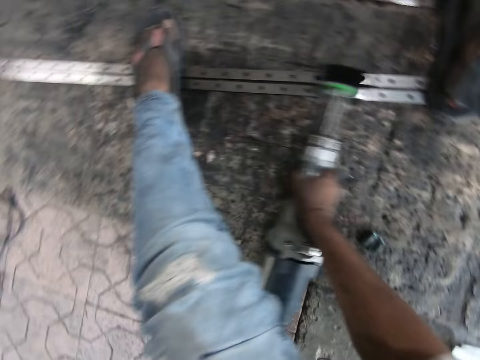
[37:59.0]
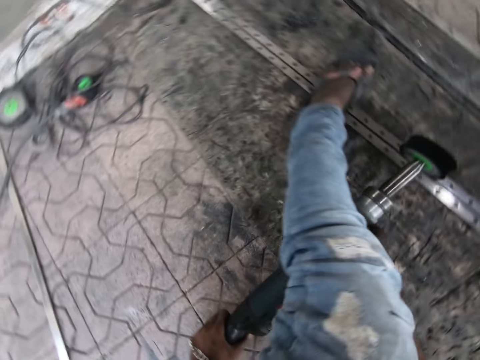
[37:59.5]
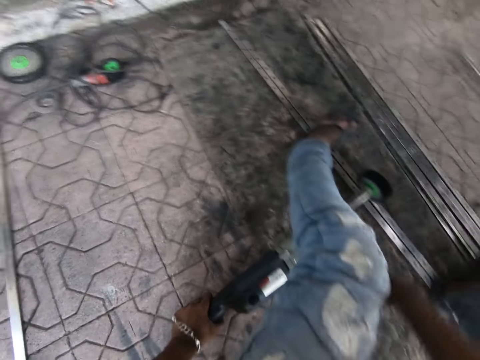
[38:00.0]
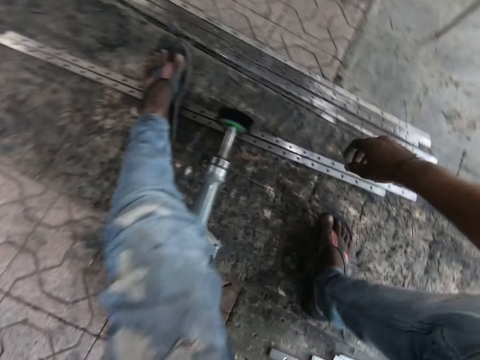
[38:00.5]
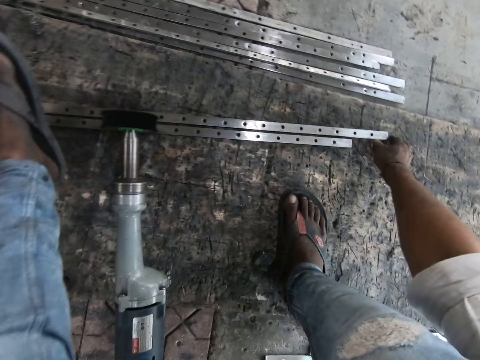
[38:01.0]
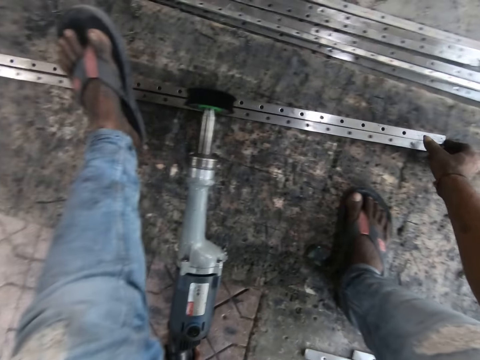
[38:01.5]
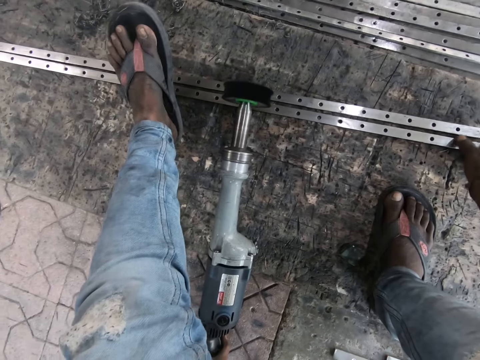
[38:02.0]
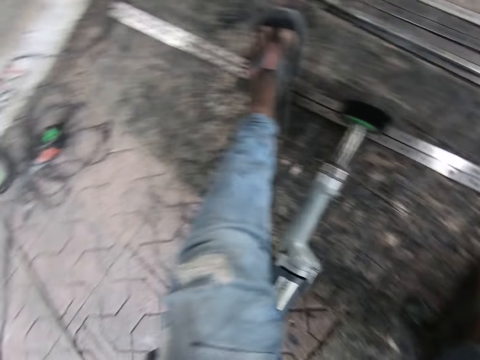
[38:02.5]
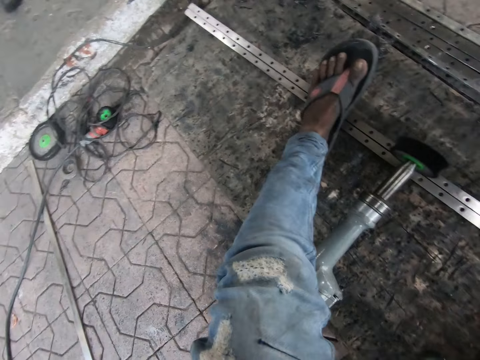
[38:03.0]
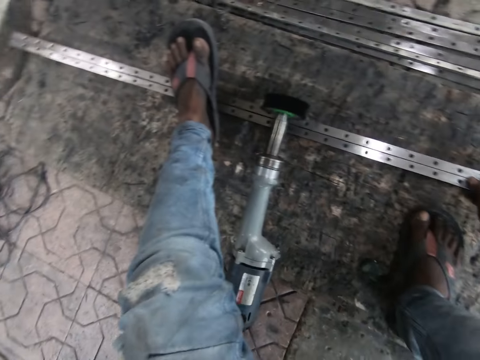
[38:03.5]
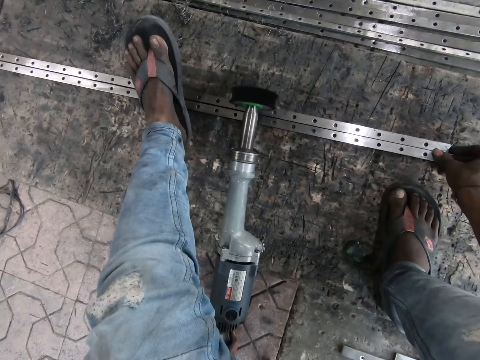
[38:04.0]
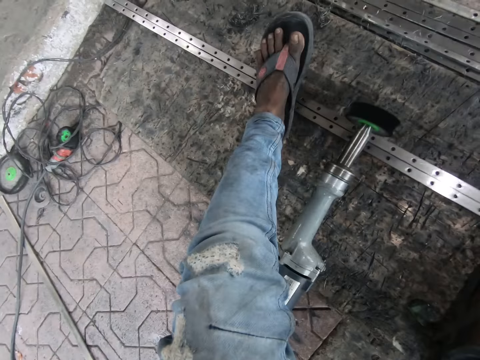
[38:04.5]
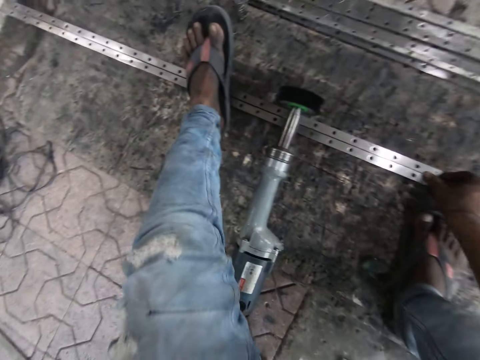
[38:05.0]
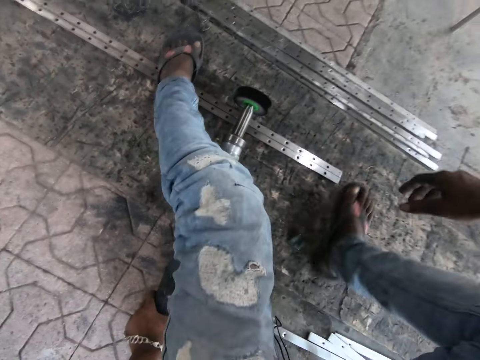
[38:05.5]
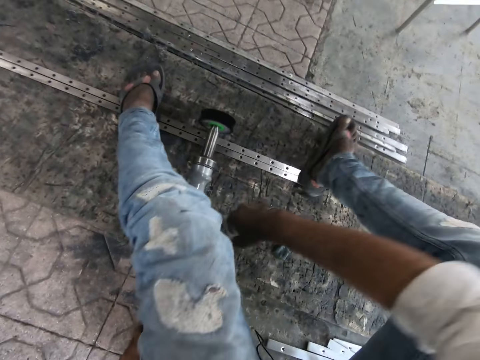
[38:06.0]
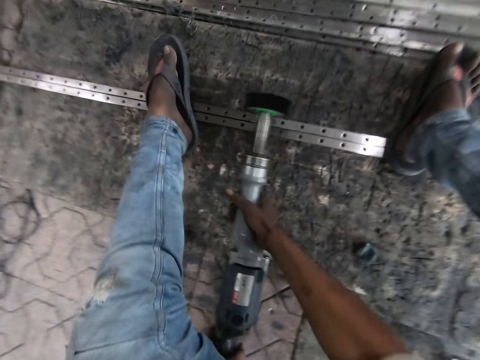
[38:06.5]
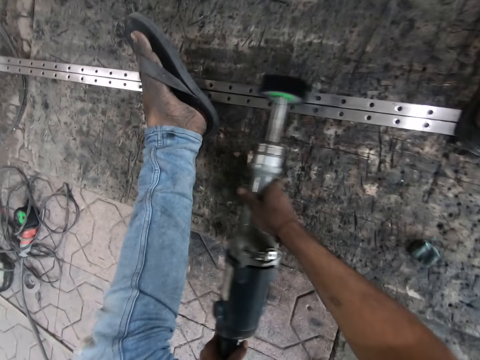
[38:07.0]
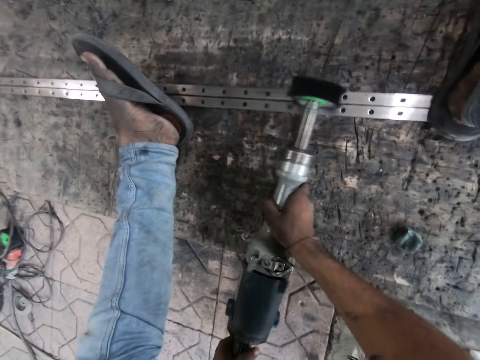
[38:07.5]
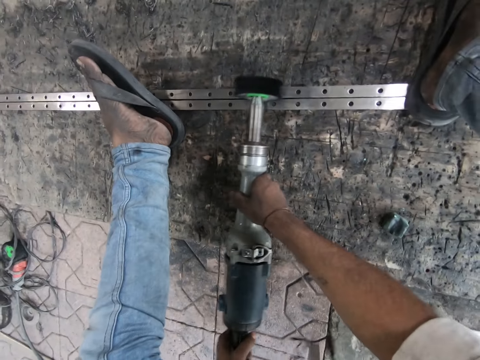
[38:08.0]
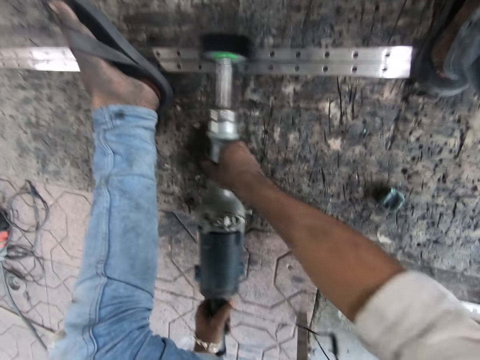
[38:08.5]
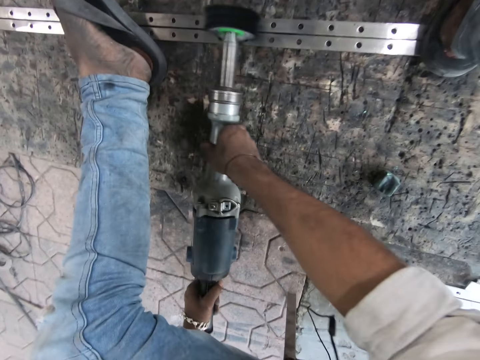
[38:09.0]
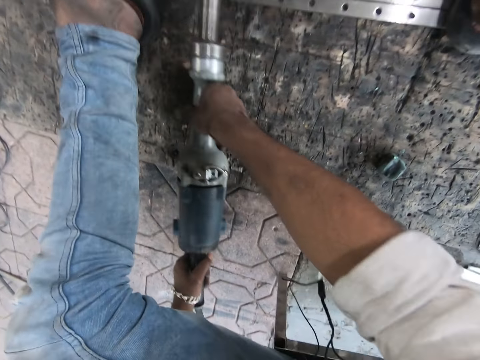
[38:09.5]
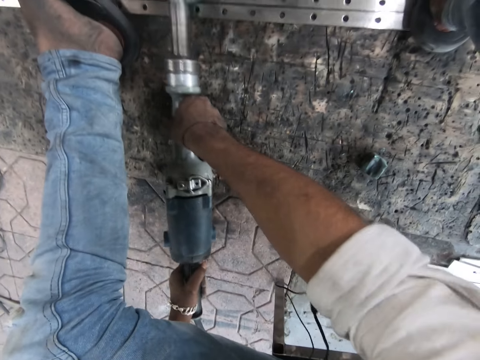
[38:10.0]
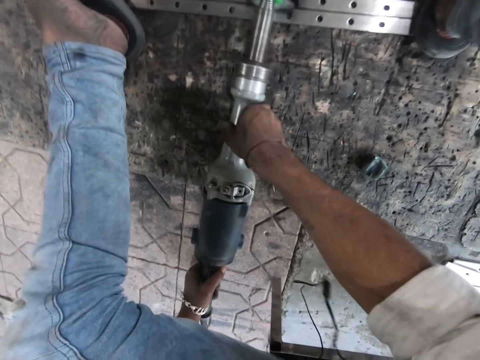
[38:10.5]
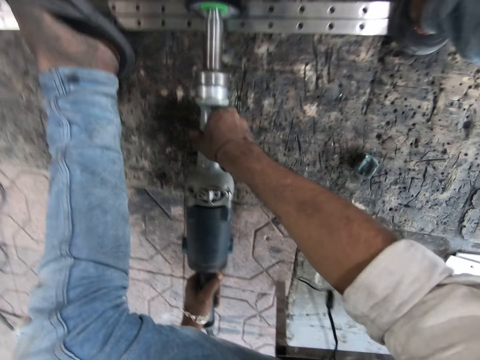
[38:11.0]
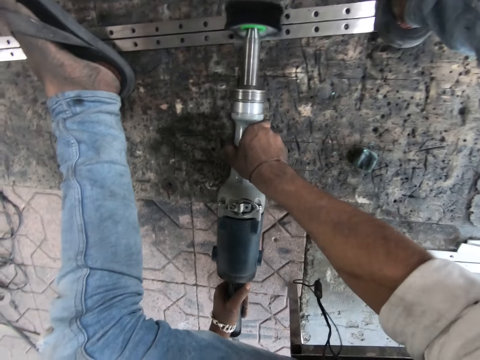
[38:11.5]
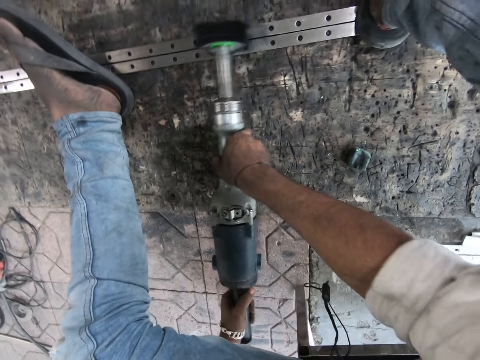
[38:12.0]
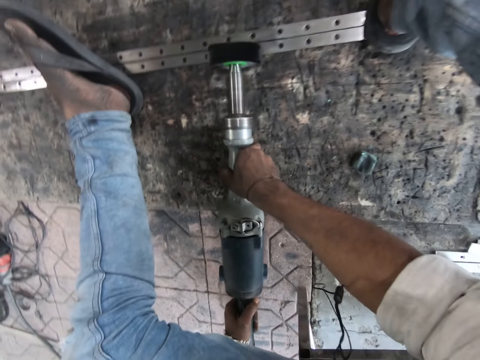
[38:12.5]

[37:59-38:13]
The camera wearer adjusts the metals with his right hand. He joins the metal rods. He steps on the metal rods. He polishes the metals with the straight grinder.

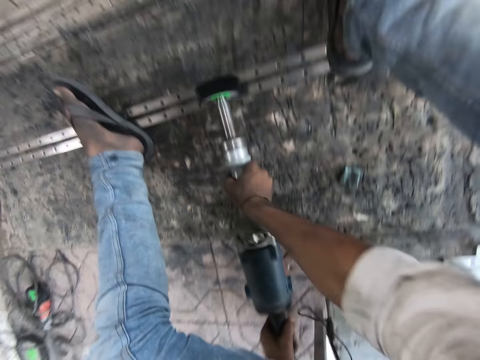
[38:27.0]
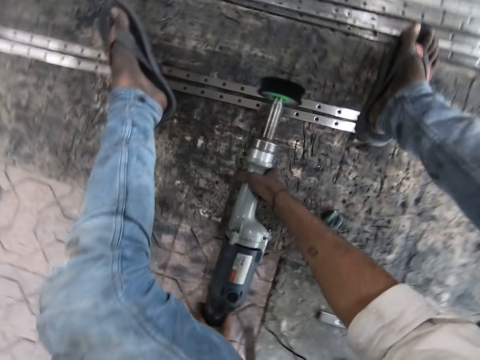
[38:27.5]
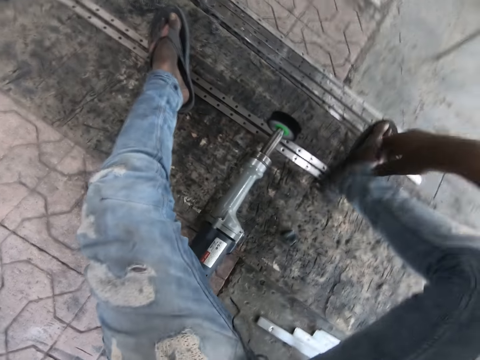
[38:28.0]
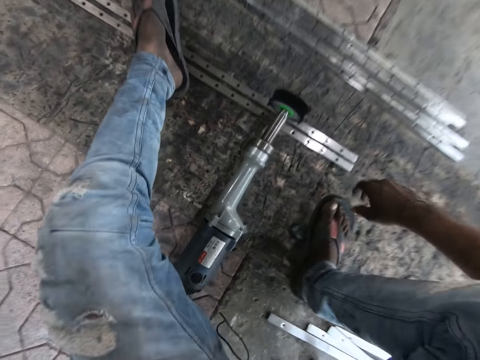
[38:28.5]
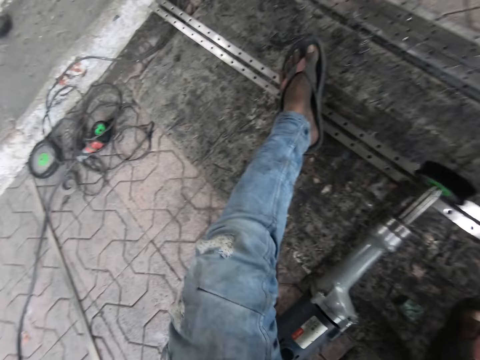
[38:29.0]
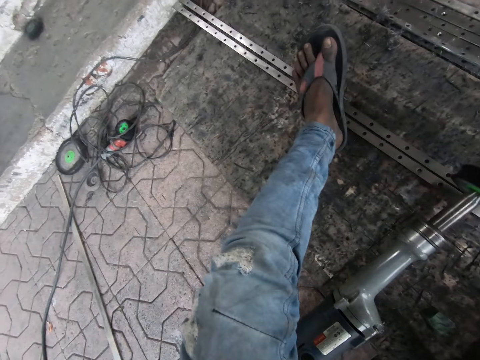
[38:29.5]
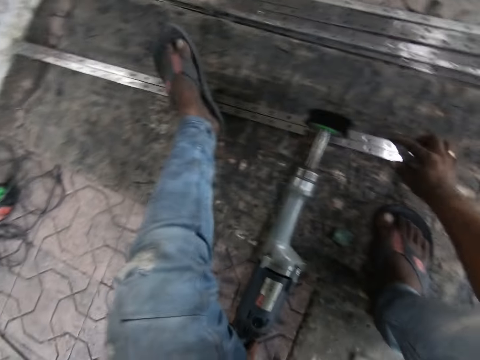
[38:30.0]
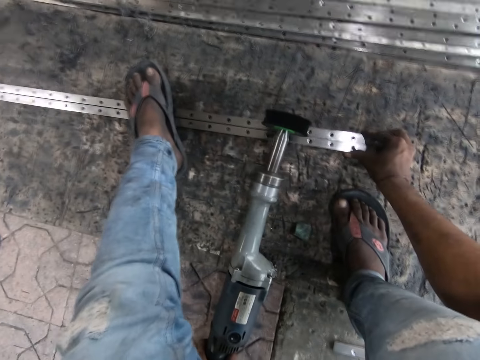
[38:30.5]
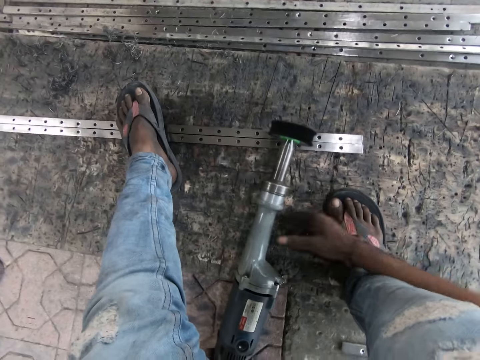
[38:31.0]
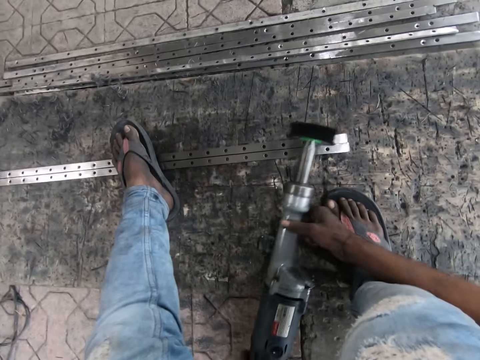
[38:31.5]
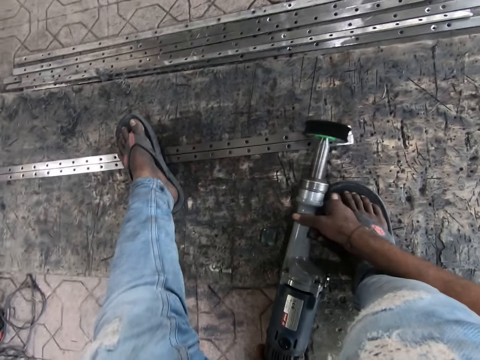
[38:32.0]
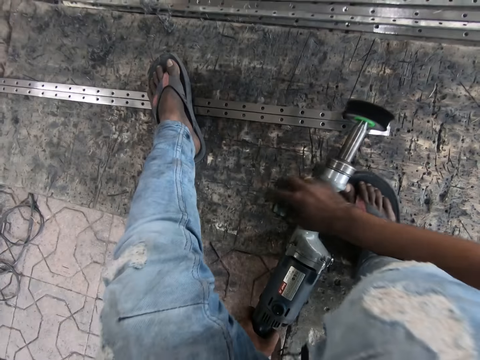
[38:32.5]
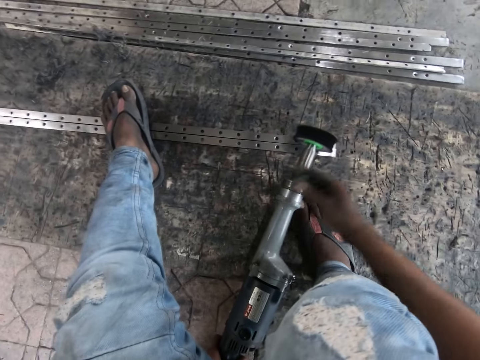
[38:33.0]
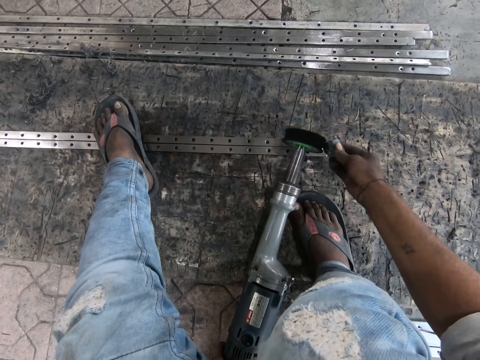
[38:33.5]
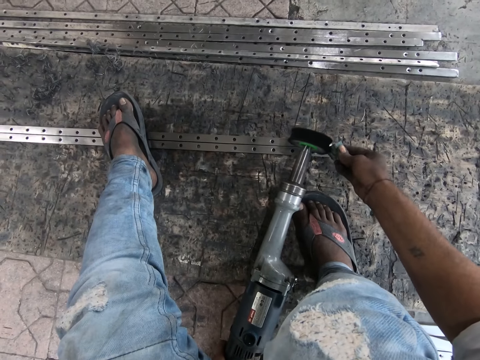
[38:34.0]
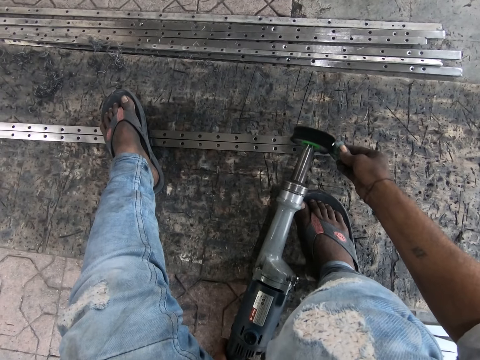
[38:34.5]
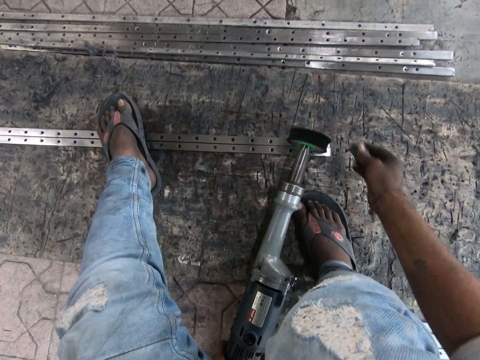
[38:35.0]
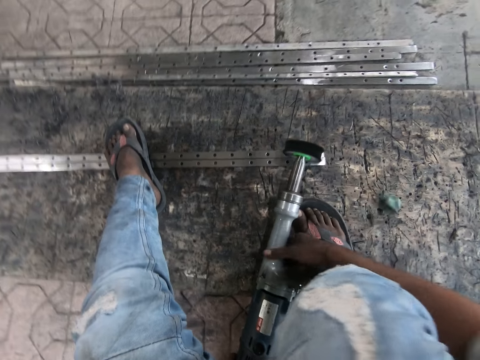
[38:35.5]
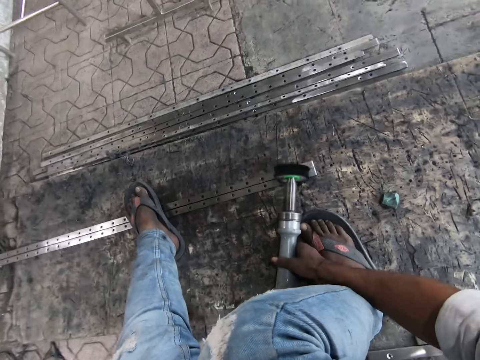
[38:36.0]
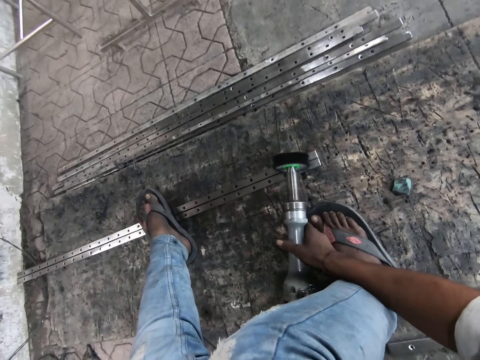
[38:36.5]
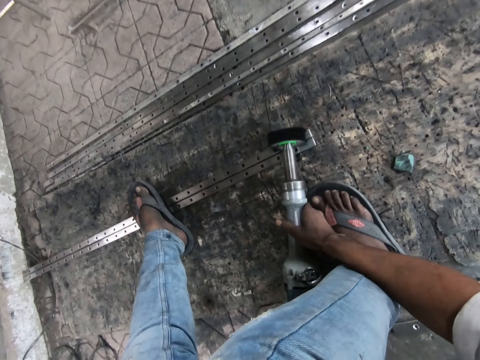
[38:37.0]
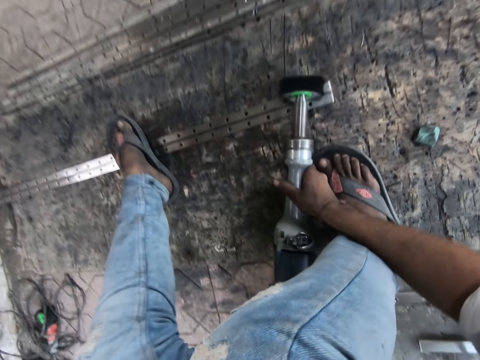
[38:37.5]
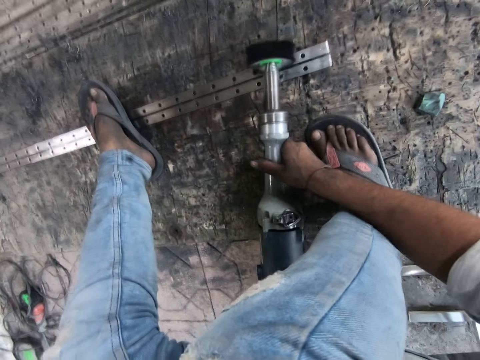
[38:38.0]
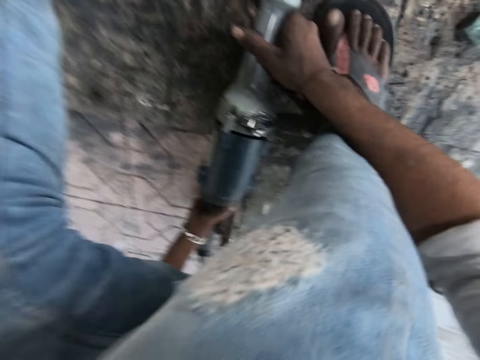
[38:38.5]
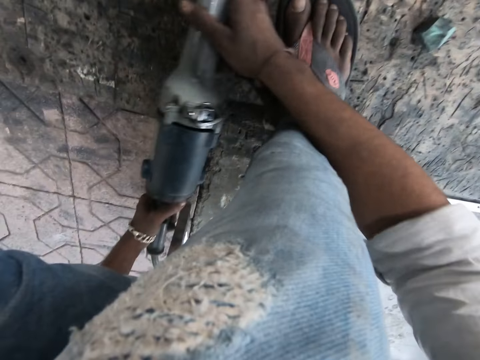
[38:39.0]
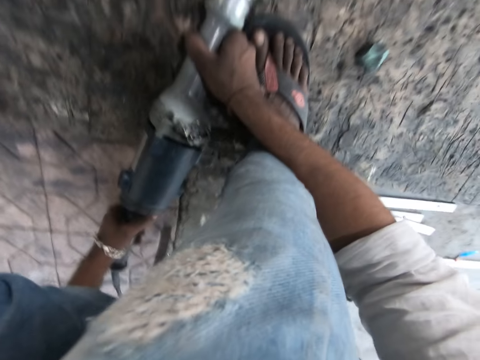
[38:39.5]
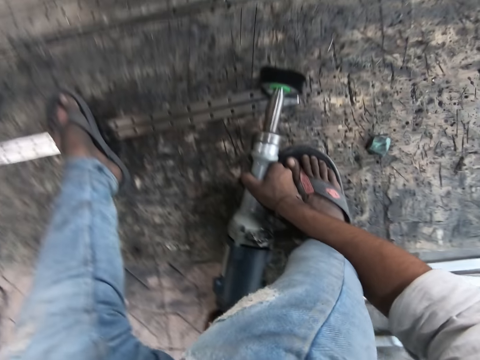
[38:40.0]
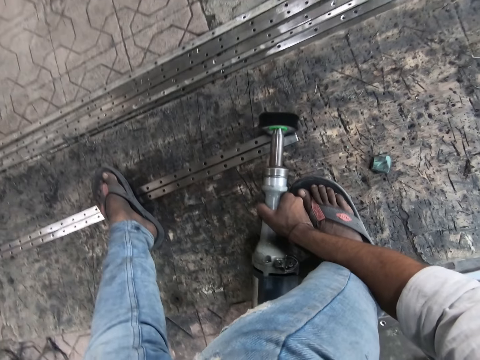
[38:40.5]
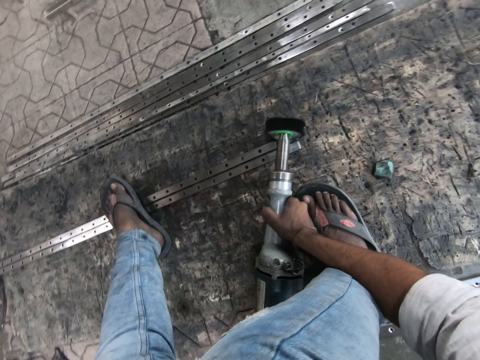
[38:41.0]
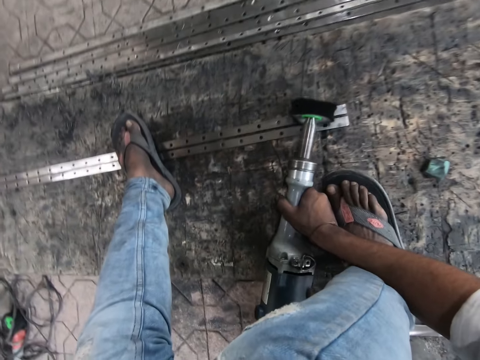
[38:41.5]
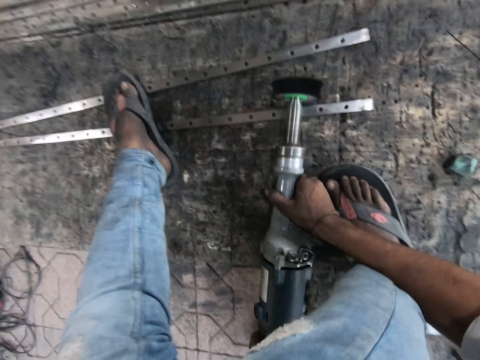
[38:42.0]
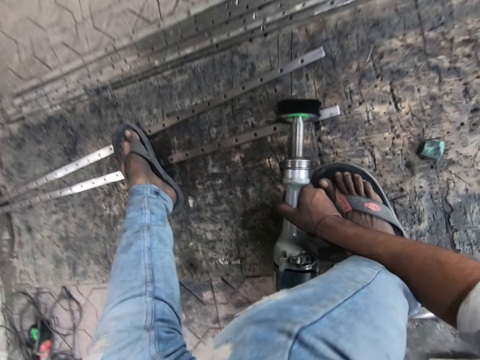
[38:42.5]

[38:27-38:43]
The camera wearer removes a leg from the metal rod. He joins the metal rods. He adjusts the metals with his right hand. He holds the straight grinder with his right hand. He polishes the metal rods. He takes the piece of metal on the ground with his right hand. He places the metal piece beside the straight grinder disc. He drops the metal piece. He polishes the metals with the straight grinder.
